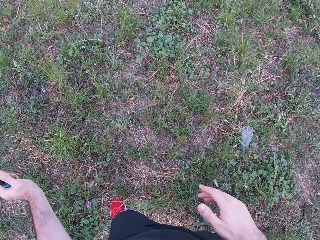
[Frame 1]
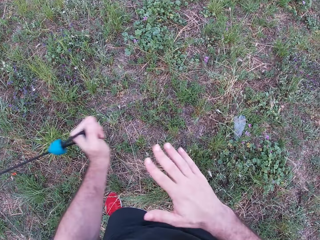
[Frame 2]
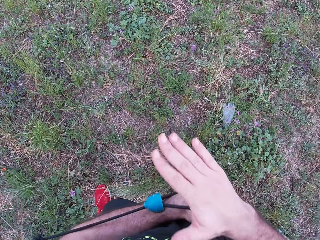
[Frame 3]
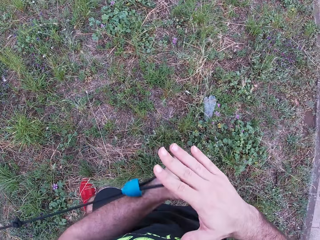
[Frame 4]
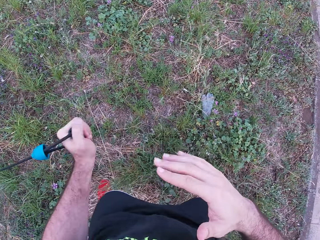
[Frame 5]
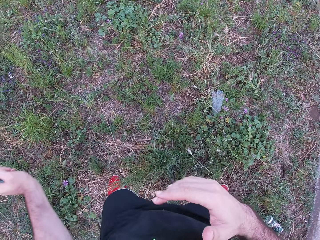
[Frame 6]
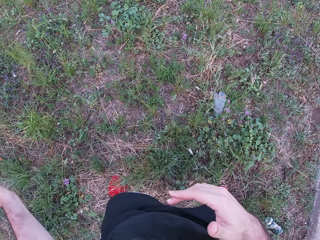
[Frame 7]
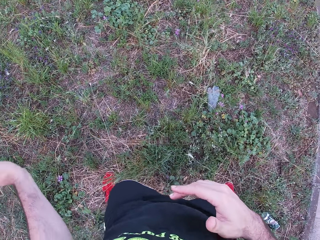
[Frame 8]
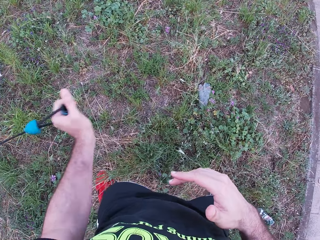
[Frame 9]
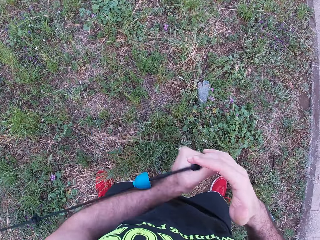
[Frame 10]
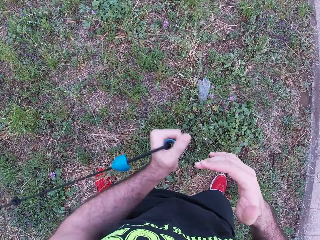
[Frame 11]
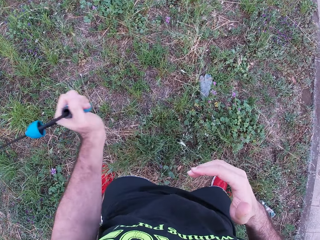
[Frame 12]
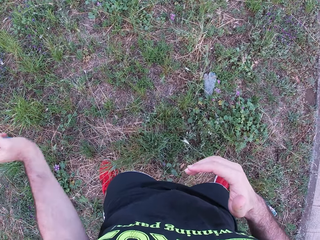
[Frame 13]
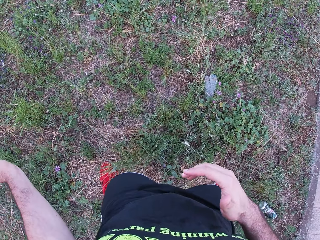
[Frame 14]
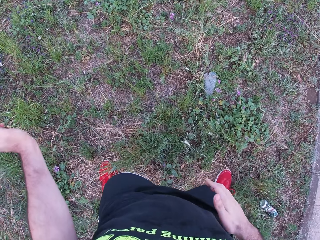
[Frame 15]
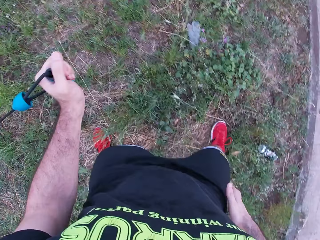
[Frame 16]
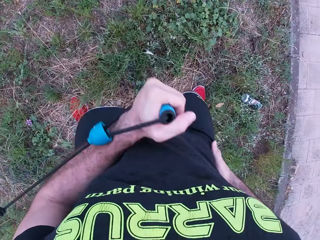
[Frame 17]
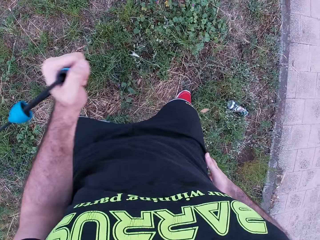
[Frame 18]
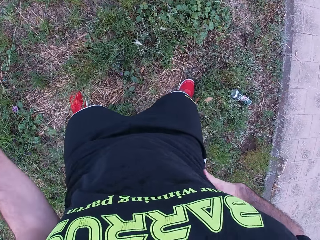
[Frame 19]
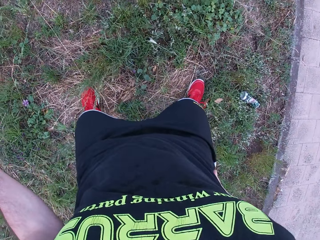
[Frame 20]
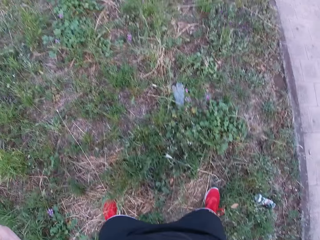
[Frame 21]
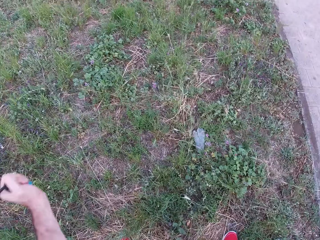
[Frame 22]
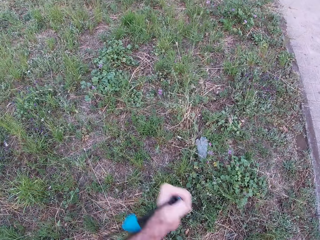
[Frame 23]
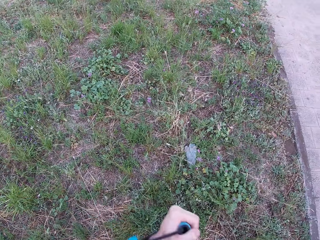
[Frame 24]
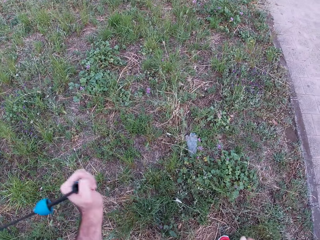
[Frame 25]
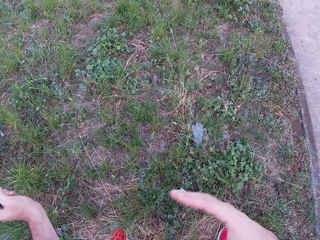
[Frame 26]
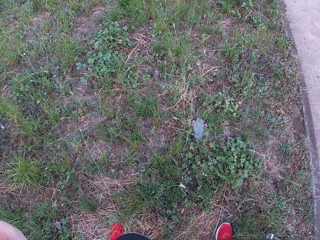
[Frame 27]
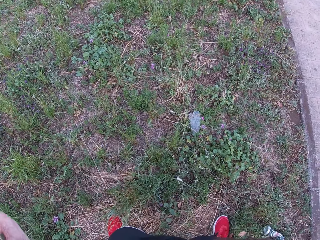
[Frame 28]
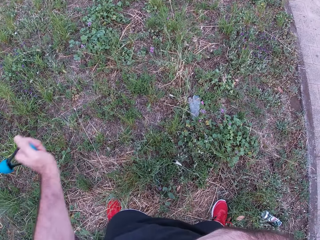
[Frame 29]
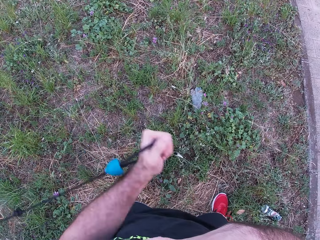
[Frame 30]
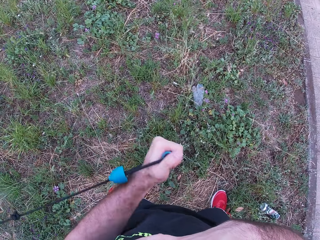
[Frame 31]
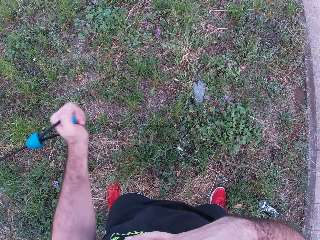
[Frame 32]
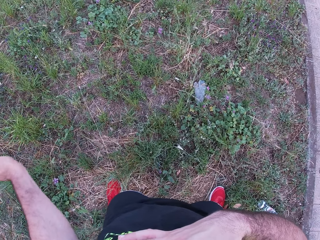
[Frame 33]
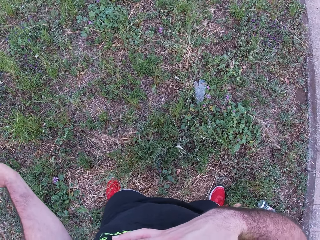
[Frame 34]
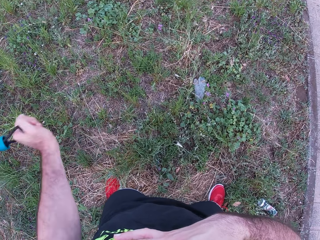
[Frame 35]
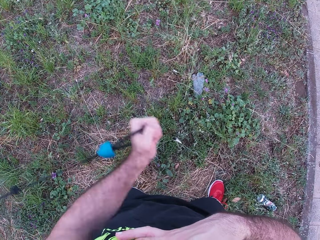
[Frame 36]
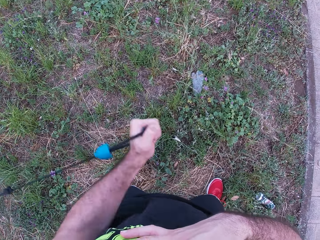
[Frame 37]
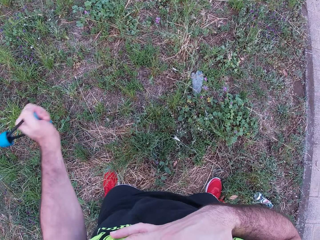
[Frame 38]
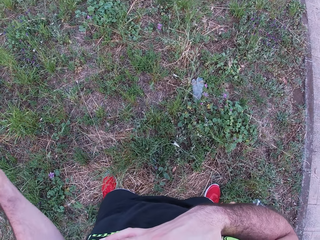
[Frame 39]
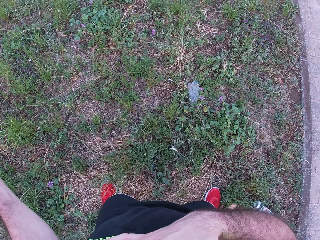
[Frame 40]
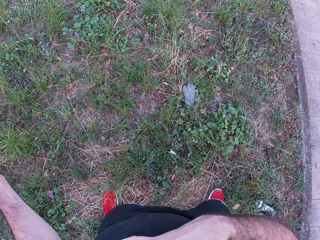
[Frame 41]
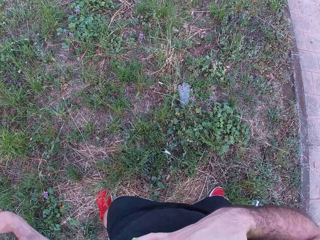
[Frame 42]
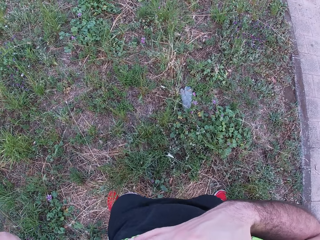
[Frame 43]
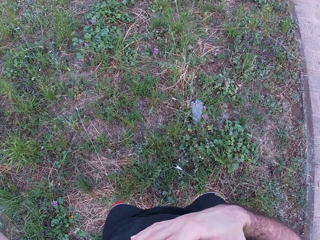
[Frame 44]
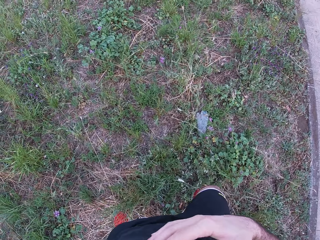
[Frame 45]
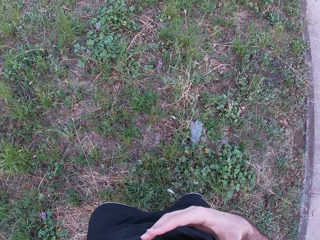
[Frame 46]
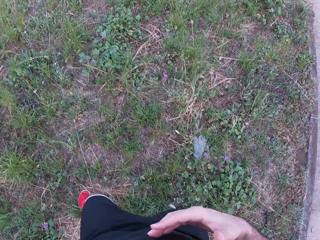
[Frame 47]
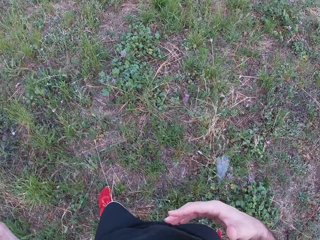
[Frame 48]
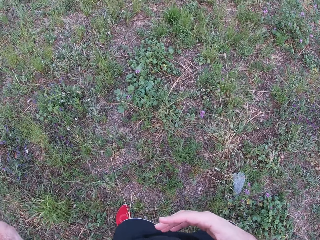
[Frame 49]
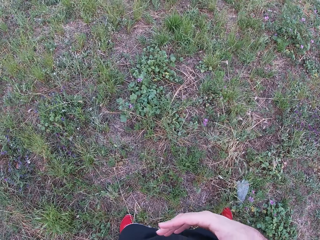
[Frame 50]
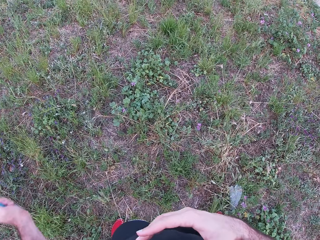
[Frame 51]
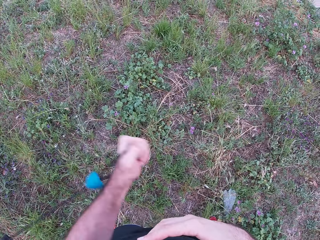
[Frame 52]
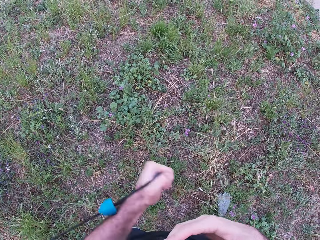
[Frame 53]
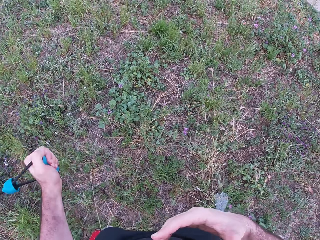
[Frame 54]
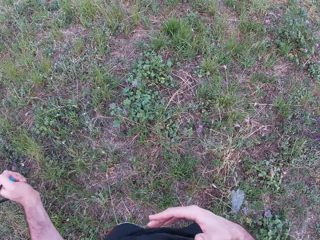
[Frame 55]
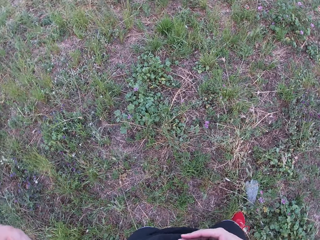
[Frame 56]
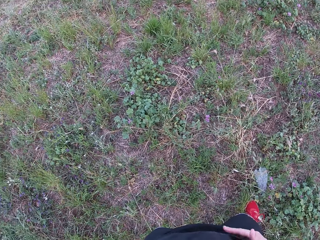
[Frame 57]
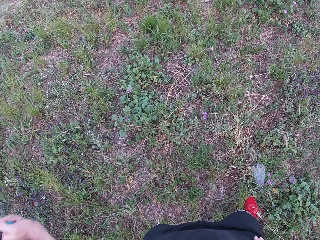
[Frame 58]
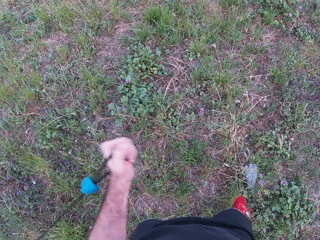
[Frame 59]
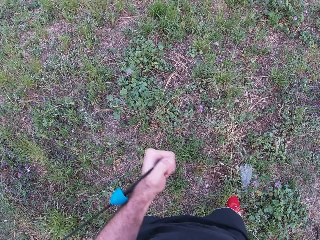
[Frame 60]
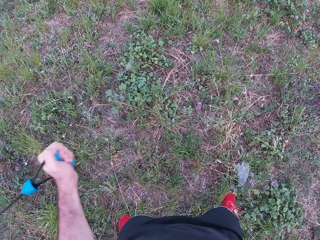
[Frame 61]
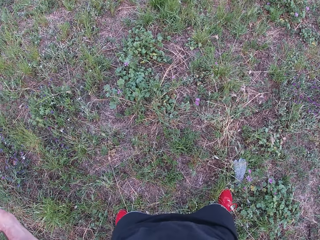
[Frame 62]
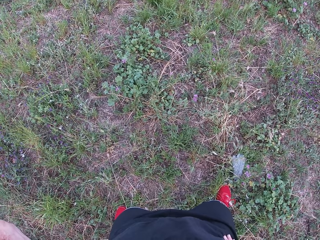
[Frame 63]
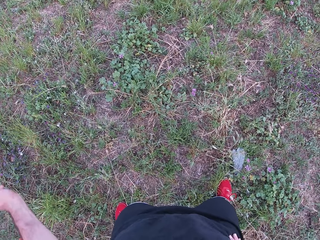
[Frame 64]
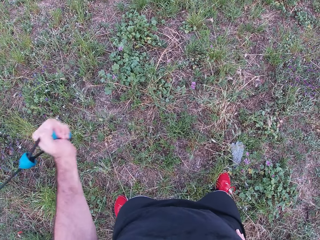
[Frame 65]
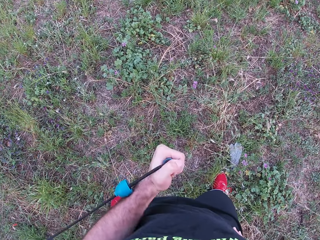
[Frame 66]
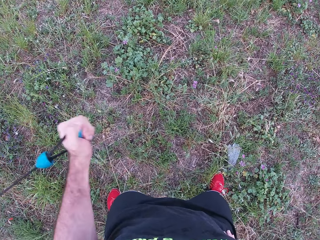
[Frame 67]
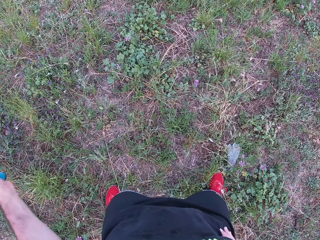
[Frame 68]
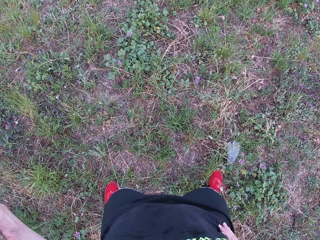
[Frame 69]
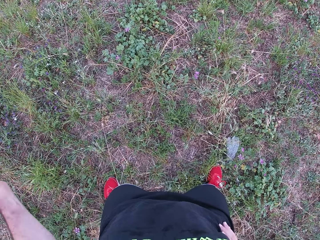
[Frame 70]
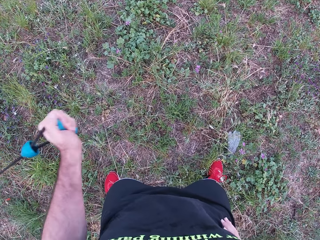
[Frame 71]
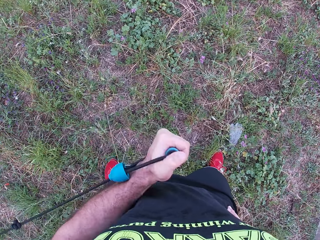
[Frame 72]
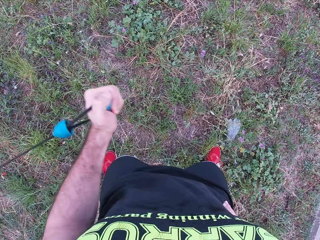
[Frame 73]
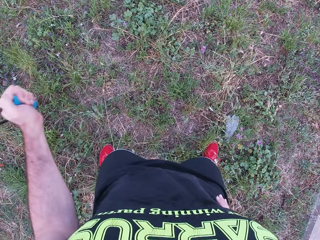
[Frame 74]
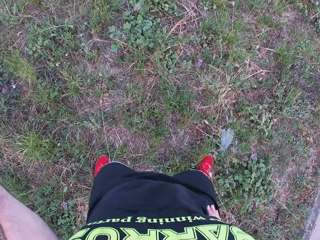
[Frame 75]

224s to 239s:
The camera wearer lifts the right hand. He pulls the rope in the left hand to meet the right hand. He releases the rope backwards. He pulls the rope frontwards. He holds on his waist with his right hand. He lifts the right hand. He keeps pulling the rope forwards with the left hand. He makes a step. He pulls the rope with the left hand.

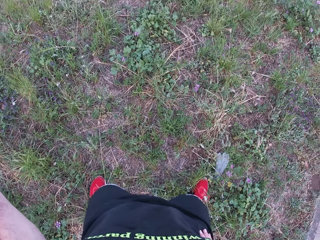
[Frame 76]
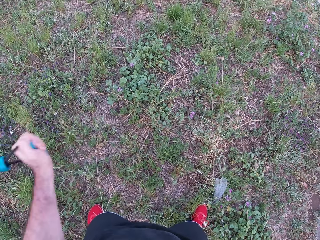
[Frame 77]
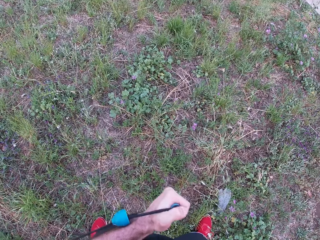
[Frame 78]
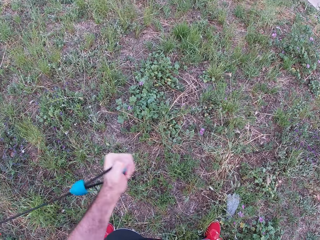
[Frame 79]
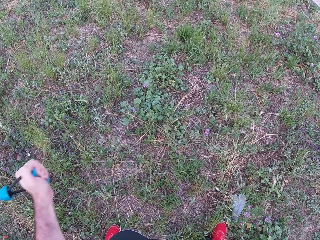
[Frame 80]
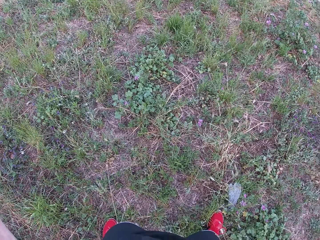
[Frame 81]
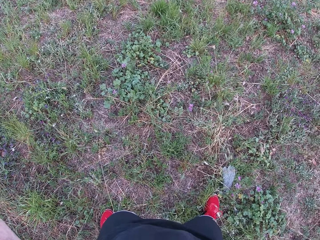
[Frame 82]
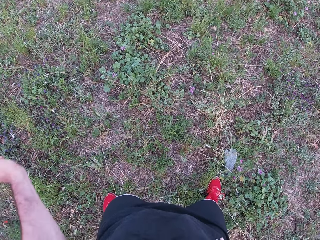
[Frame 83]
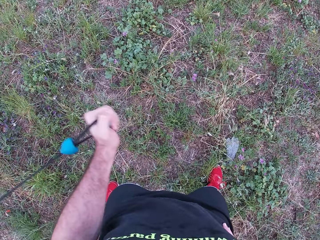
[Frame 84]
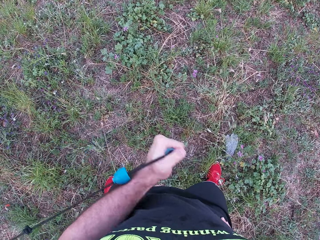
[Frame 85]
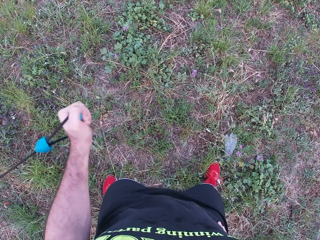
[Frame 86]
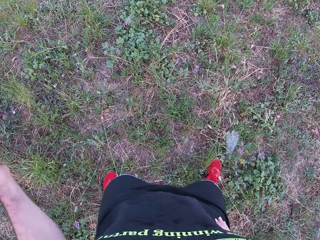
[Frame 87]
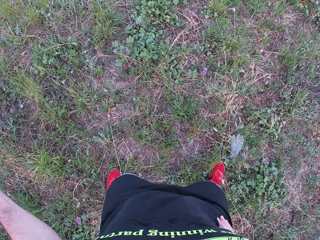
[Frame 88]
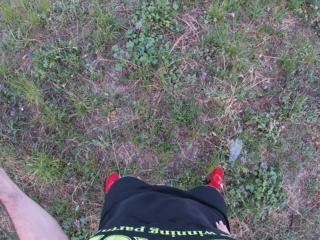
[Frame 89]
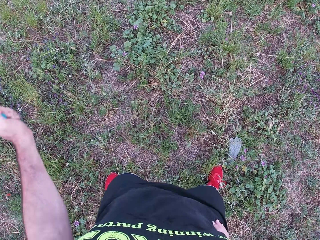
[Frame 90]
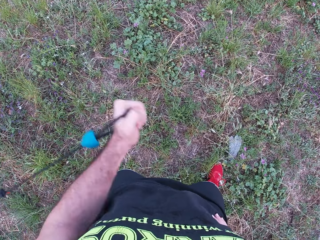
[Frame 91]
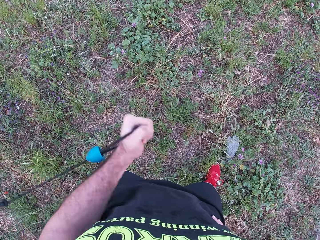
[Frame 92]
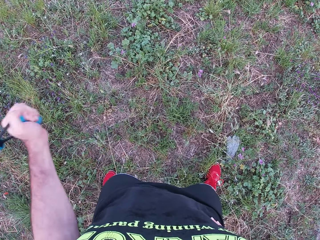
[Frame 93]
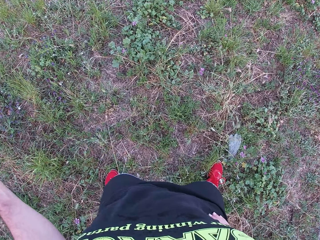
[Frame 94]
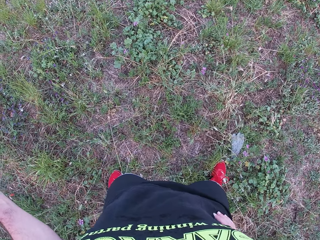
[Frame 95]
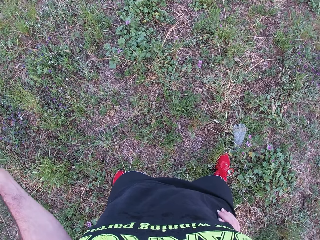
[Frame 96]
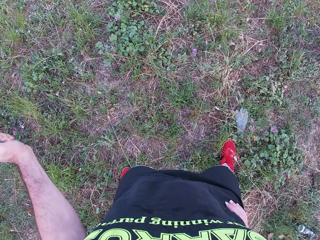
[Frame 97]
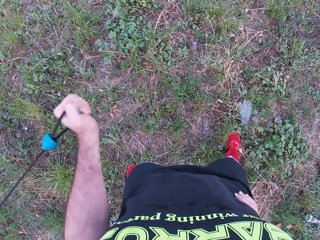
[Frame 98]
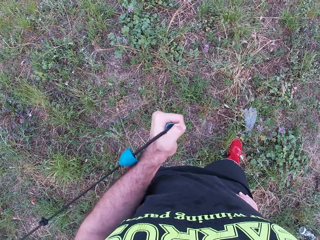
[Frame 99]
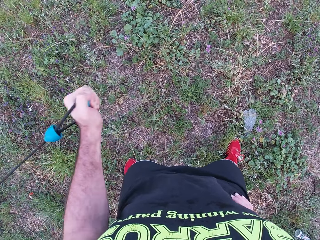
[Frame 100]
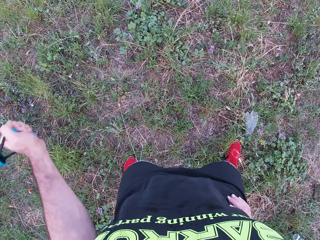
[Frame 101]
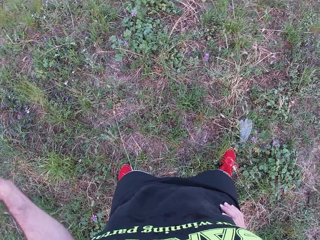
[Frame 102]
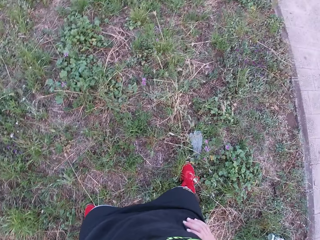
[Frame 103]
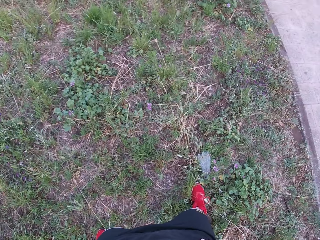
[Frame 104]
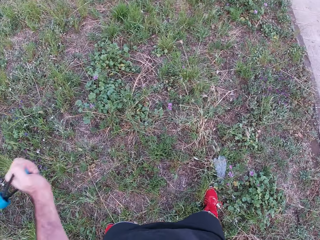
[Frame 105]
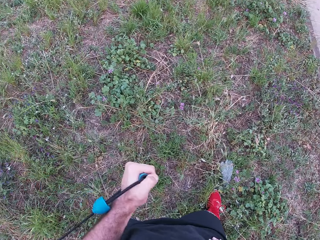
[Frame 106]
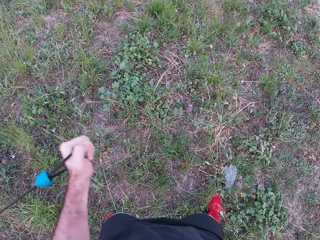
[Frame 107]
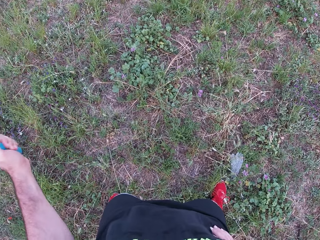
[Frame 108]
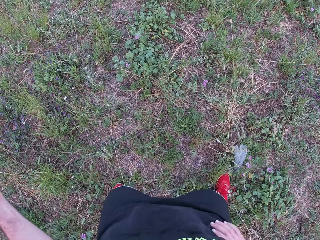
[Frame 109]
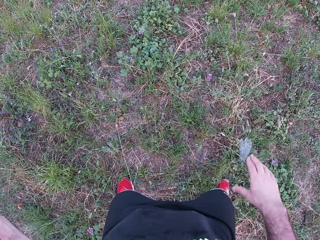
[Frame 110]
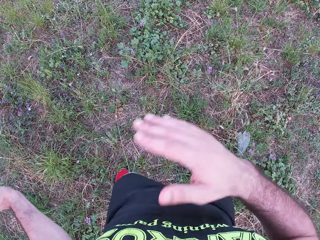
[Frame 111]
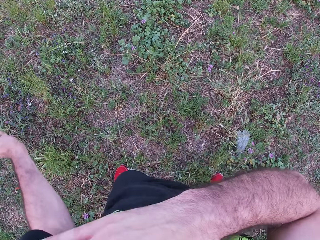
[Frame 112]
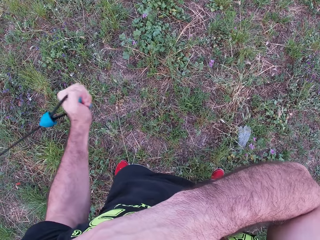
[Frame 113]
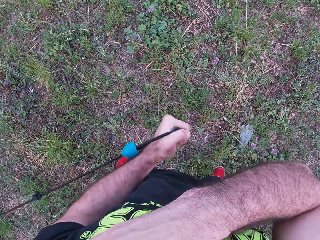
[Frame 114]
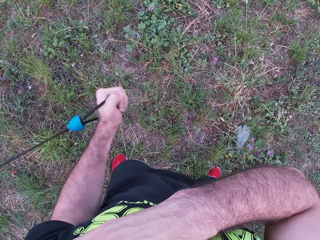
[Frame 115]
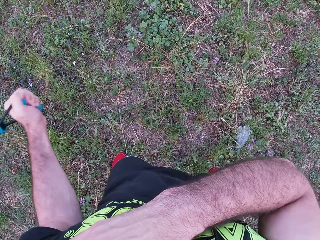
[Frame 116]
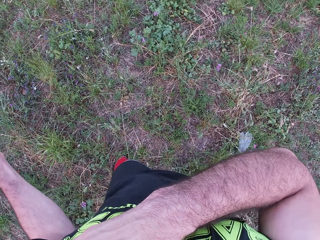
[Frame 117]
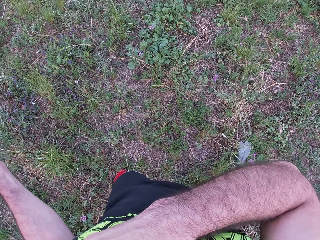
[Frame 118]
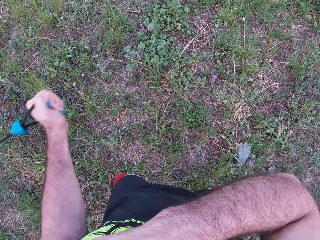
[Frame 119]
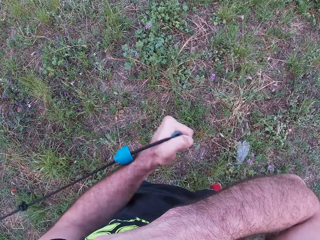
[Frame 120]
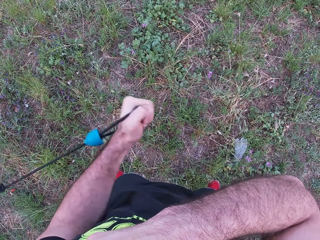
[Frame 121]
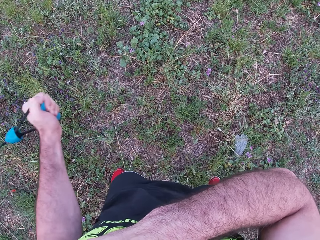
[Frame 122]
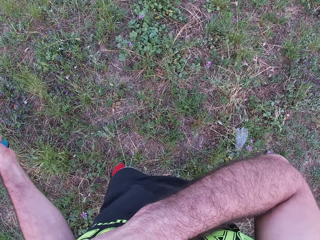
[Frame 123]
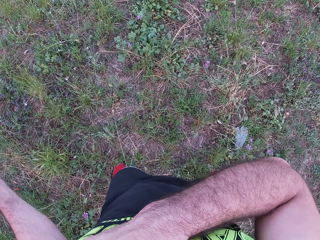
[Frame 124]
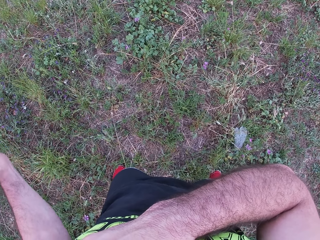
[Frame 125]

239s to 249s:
The camera wearer lifts the right hand. He pulls the rope with the left hand. He places his right hand on his chest.
